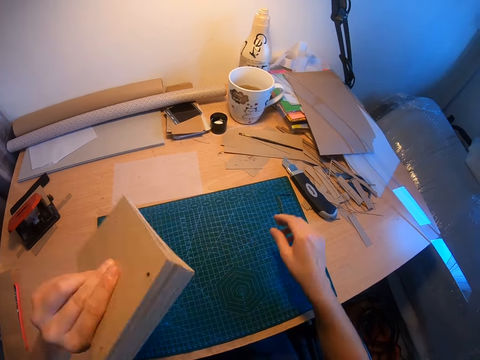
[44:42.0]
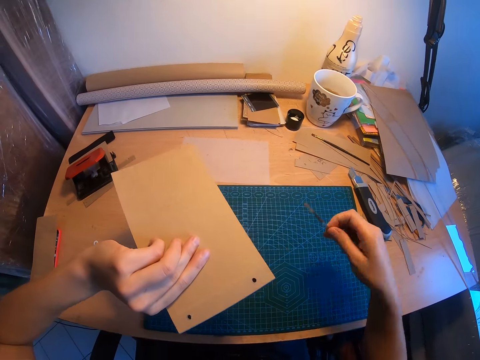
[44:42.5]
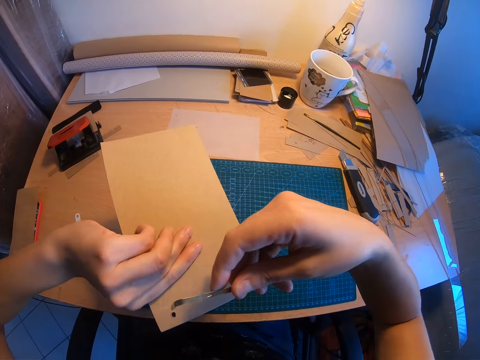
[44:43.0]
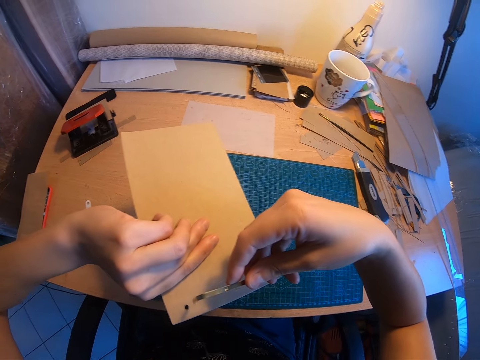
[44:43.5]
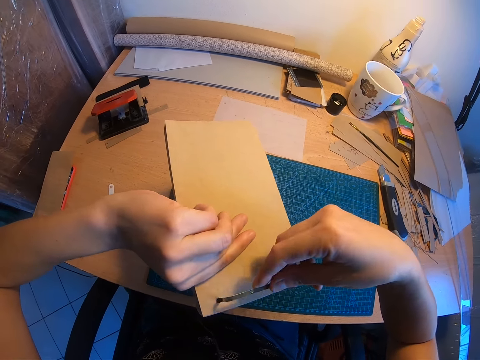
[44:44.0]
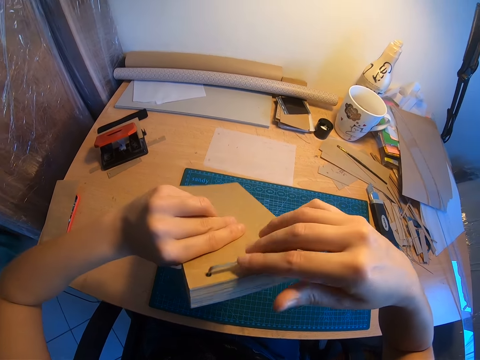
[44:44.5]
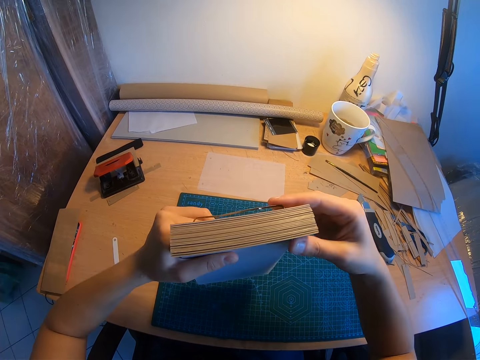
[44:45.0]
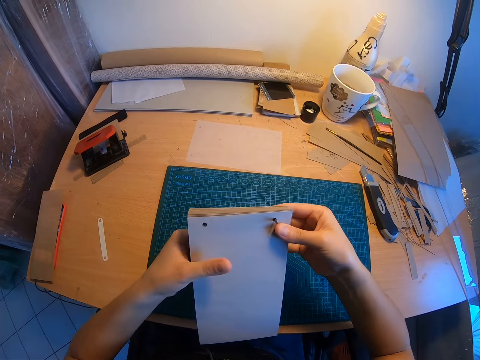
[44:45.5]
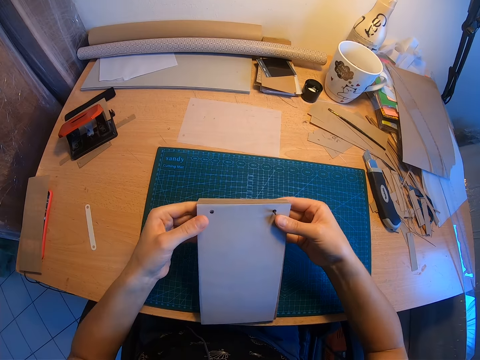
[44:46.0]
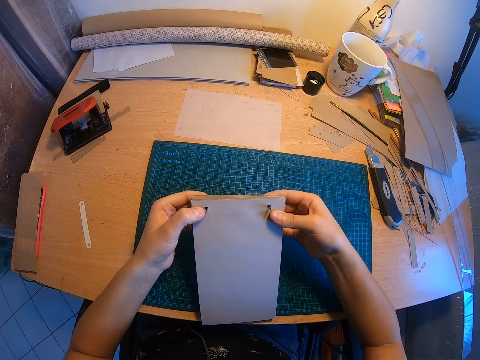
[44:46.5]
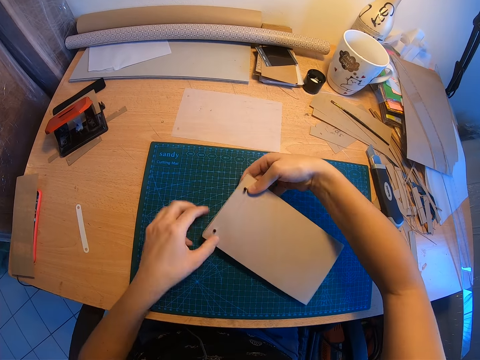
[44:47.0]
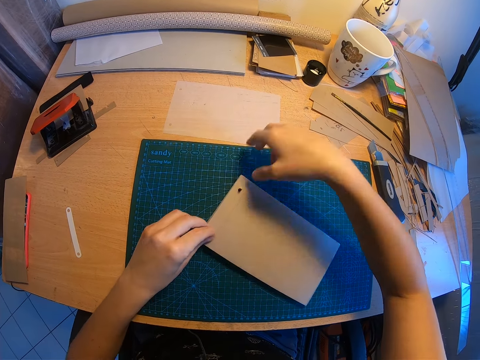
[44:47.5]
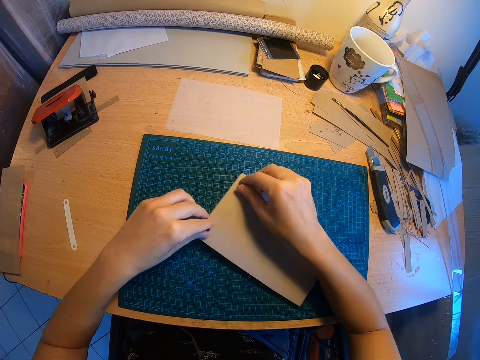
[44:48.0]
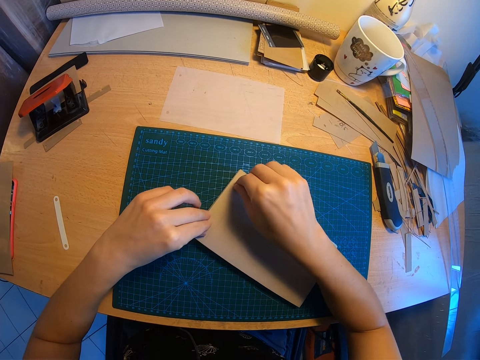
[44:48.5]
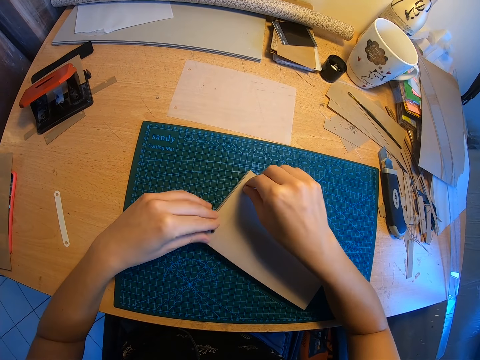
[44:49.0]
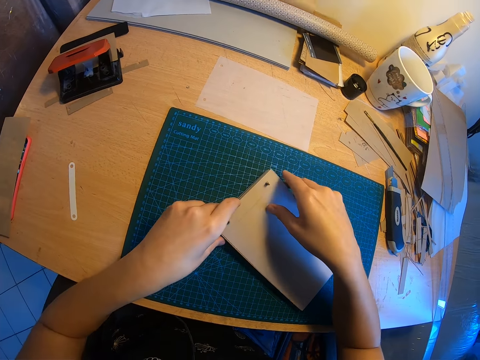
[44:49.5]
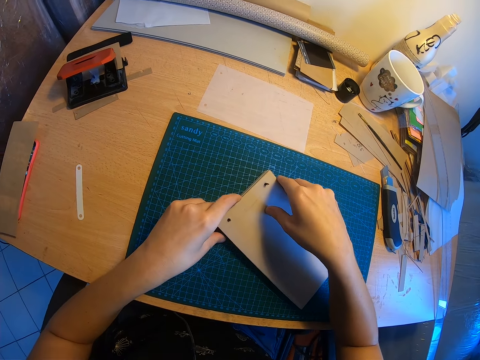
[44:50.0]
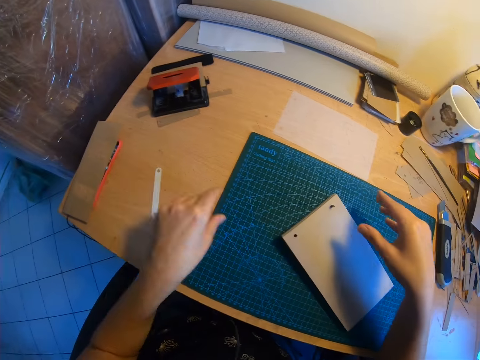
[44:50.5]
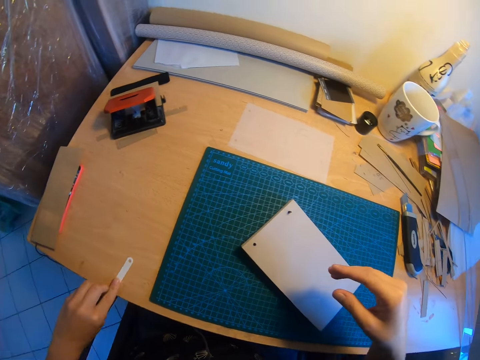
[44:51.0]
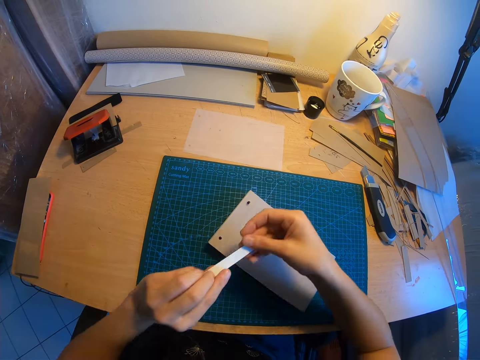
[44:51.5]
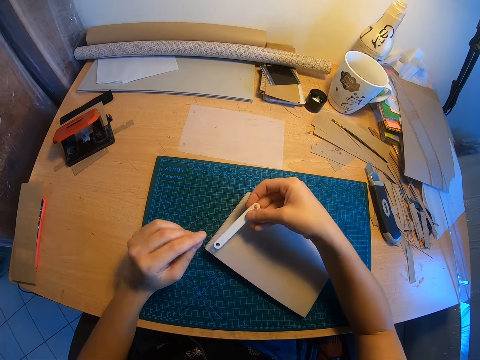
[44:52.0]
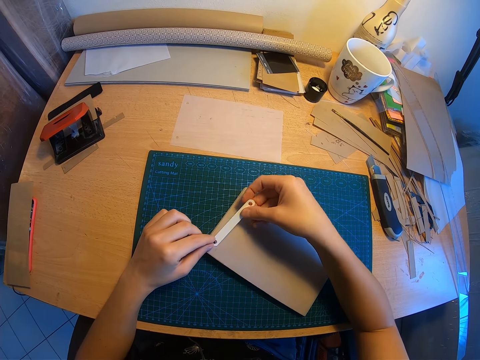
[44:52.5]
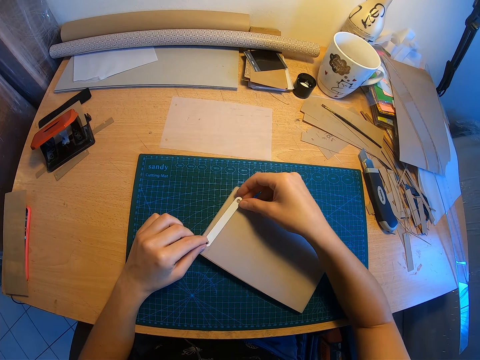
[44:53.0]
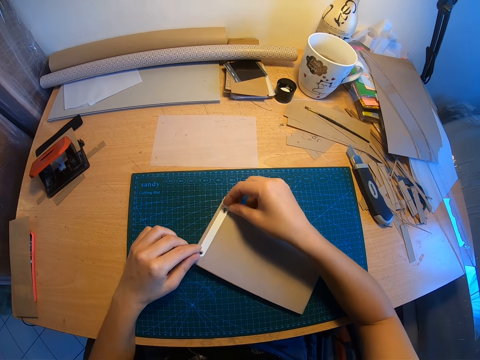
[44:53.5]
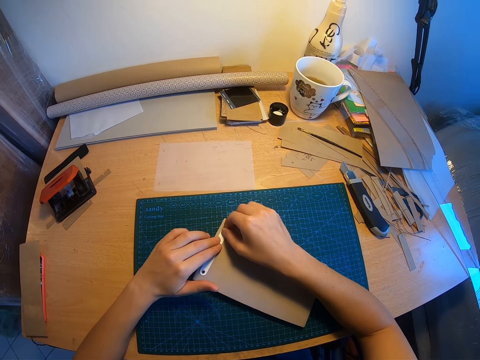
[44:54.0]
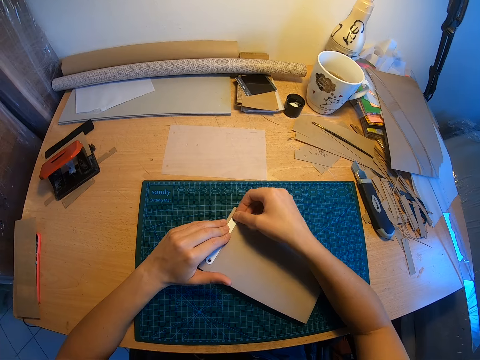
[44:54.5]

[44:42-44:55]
The camera wearer takes the binder or file clip from the table. They insert the binder in the perforated hole of the stacked papers. They cling the punched papers with the clip. They take the binder cap from the table. They place the binder cap on the binder.

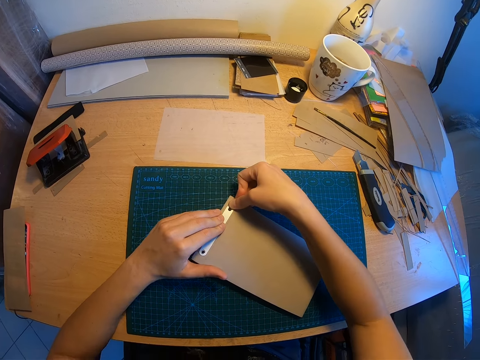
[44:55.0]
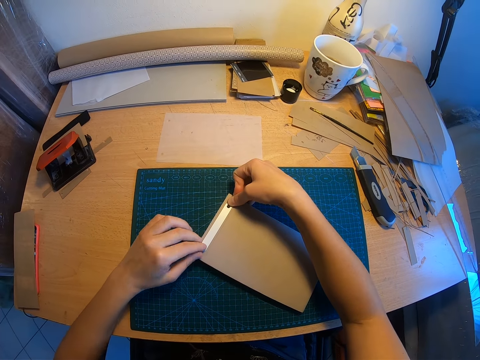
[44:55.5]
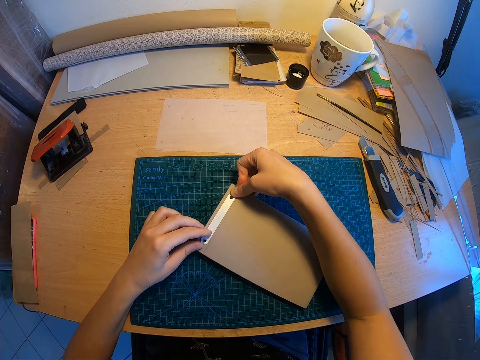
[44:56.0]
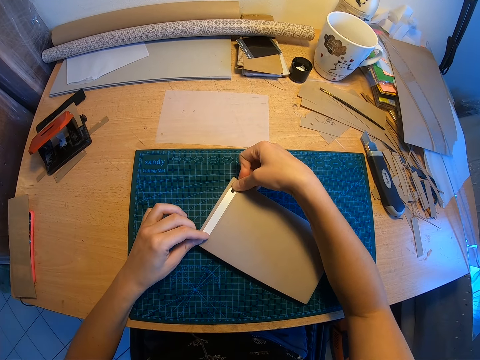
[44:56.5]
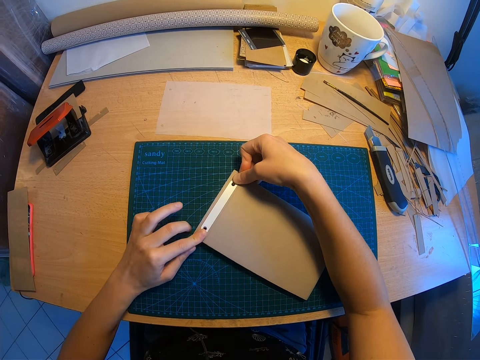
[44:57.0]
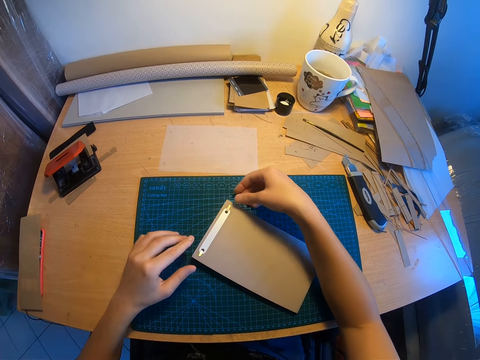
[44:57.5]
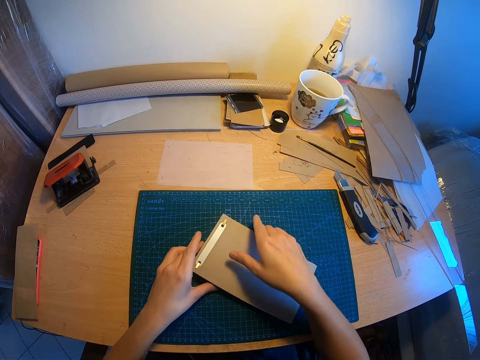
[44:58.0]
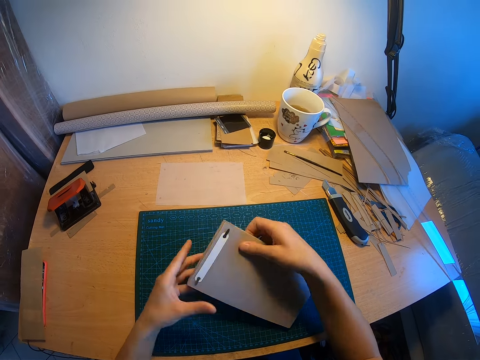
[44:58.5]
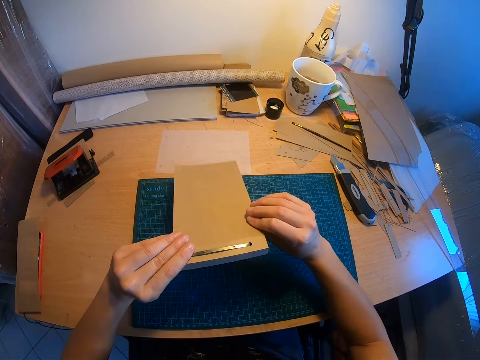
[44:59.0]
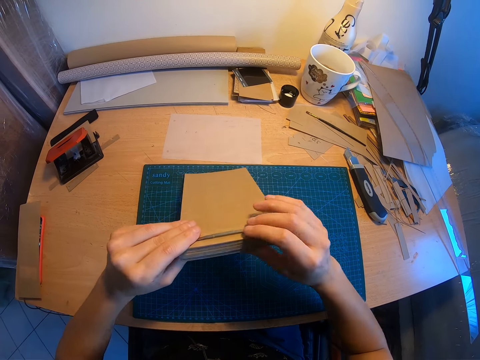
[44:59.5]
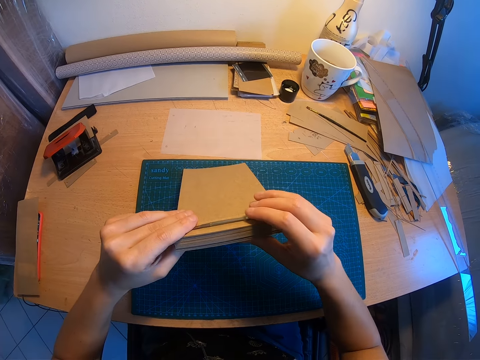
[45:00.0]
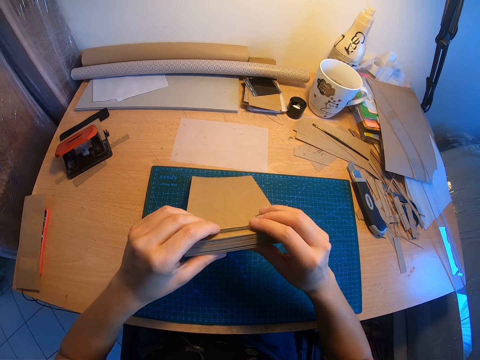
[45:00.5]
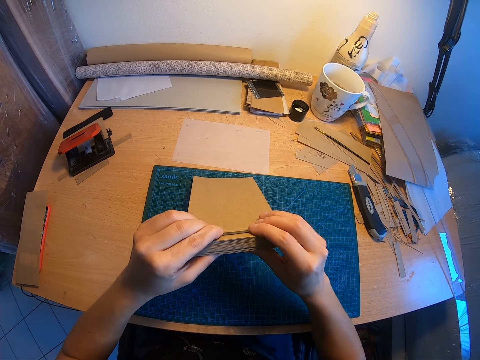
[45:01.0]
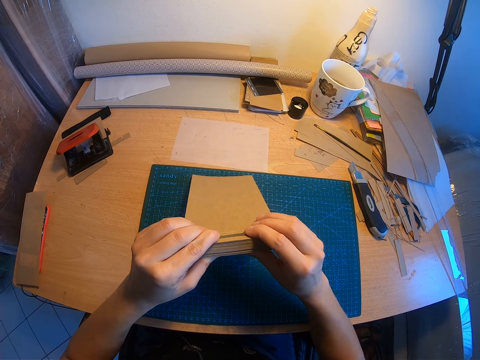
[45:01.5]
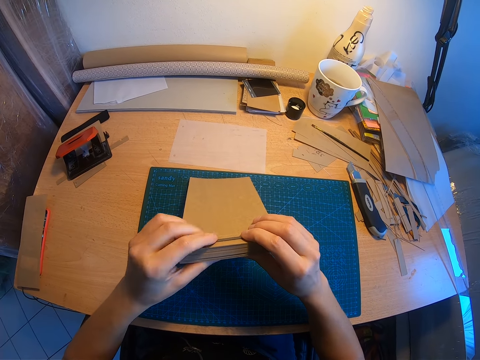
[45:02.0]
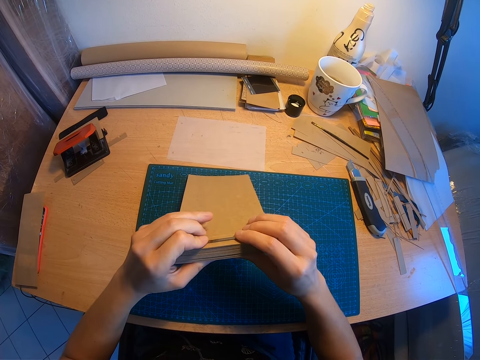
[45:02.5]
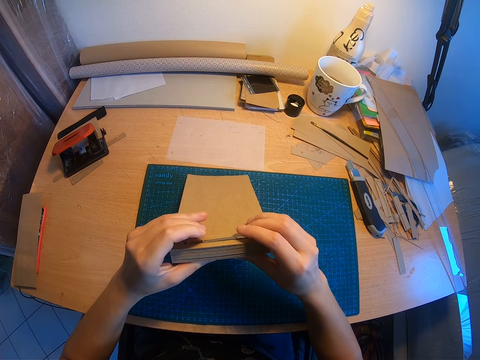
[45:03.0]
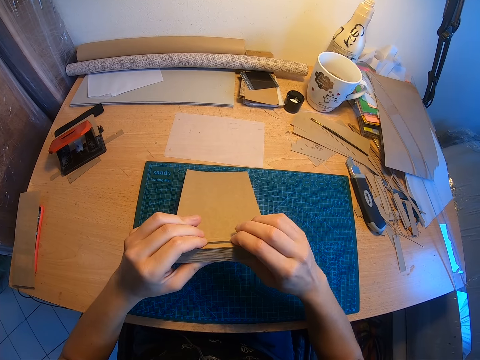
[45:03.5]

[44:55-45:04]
The camera wearer adjusts the binder on the stacked papers.

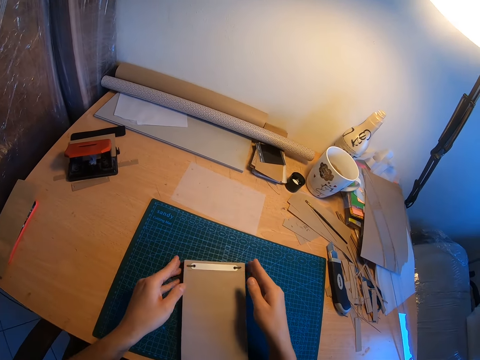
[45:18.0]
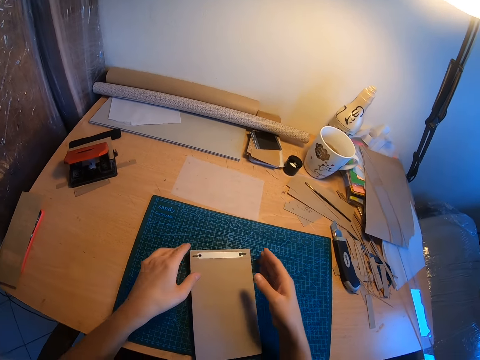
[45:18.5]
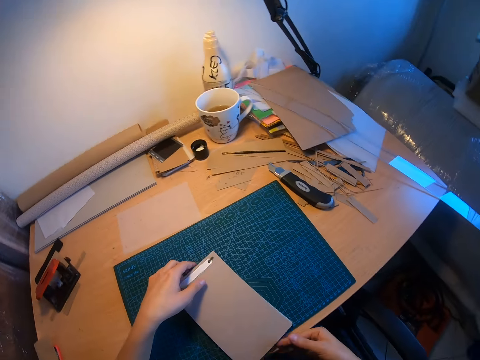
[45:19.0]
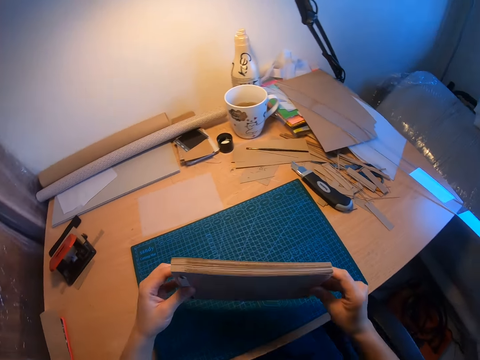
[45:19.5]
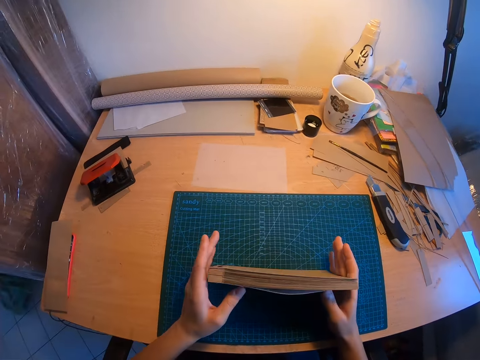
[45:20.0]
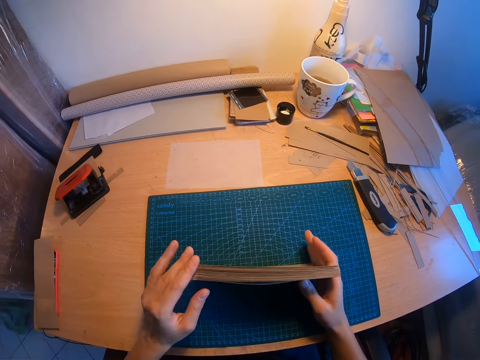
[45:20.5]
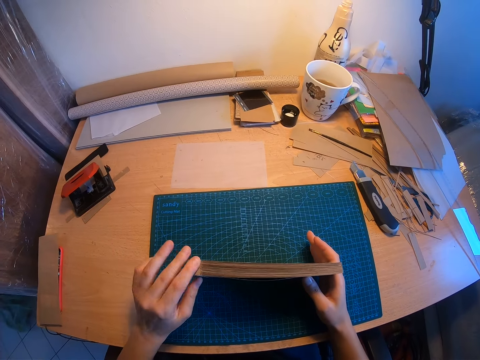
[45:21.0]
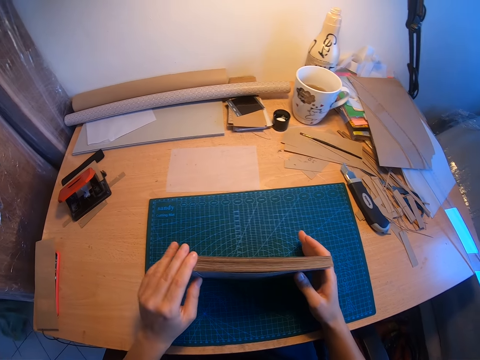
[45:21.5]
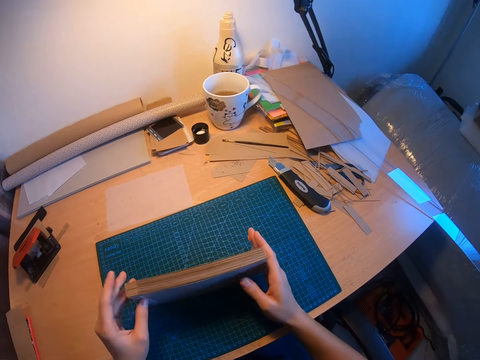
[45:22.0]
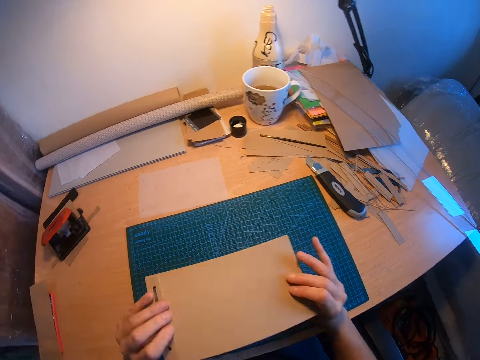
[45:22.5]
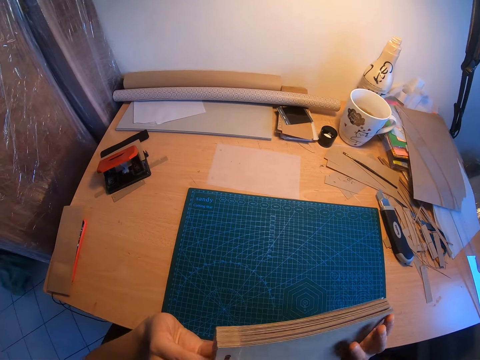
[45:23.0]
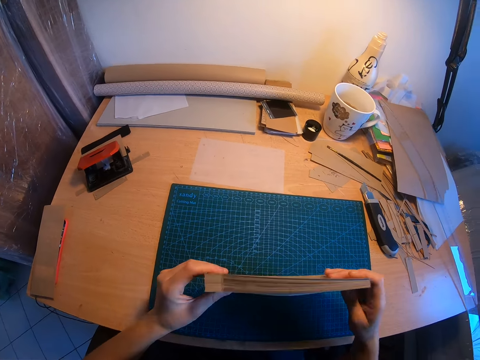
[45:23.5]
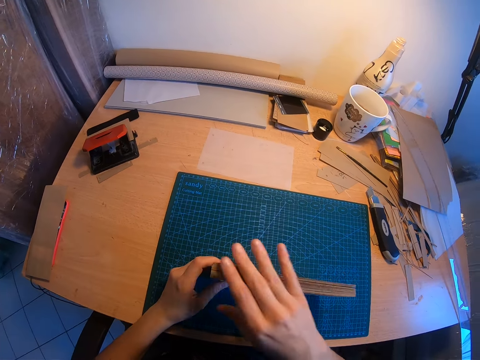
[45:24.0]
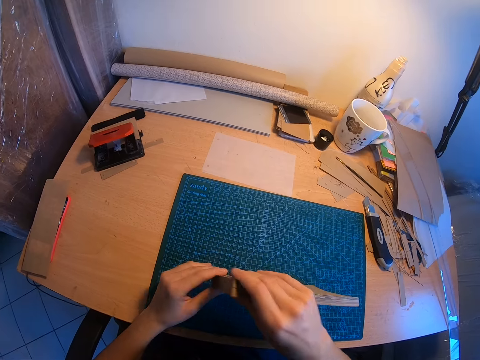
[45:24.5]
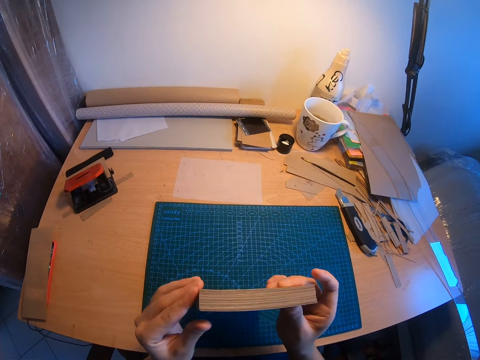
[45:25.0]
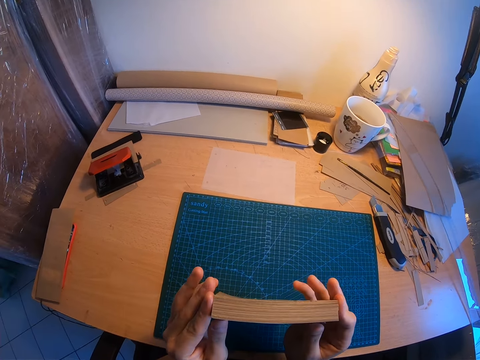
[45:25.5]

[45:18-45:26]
The camera wearer arranges the sides of the jotter. They pick up the papers. They examine the jotter briefly. They continue to arrange the sides of the jotter.
